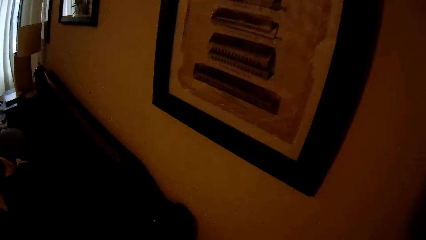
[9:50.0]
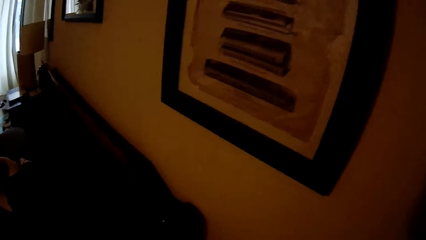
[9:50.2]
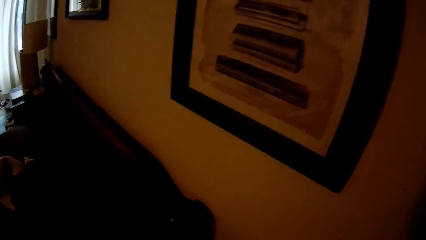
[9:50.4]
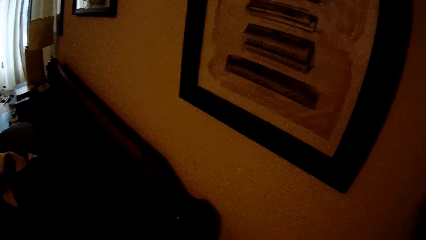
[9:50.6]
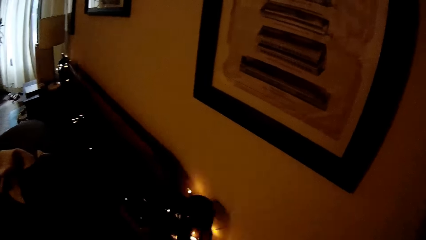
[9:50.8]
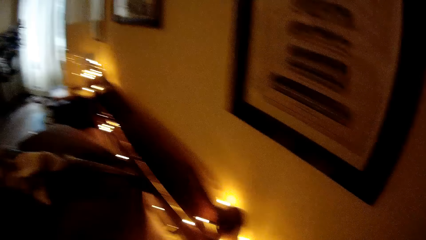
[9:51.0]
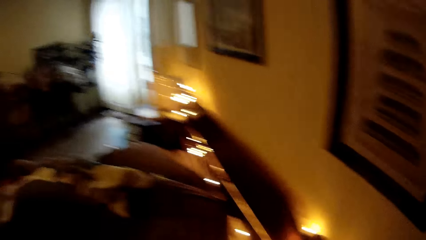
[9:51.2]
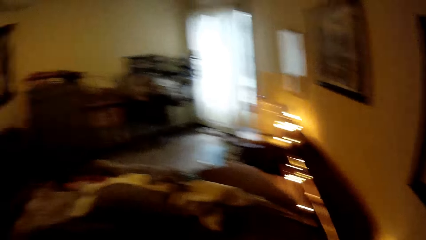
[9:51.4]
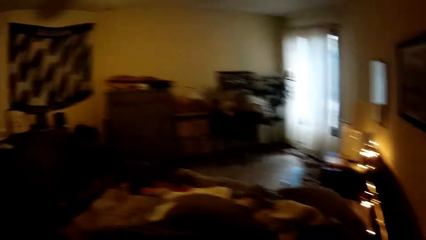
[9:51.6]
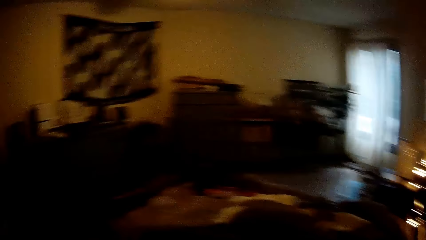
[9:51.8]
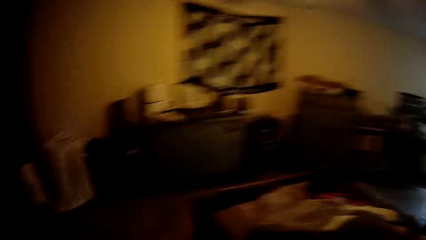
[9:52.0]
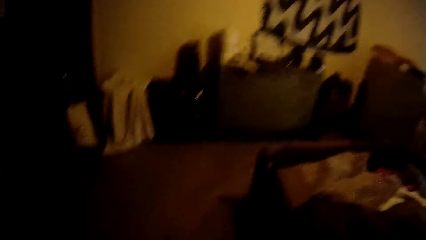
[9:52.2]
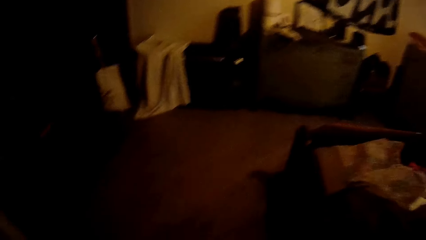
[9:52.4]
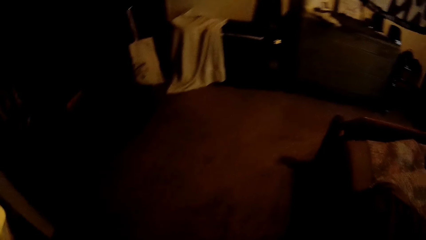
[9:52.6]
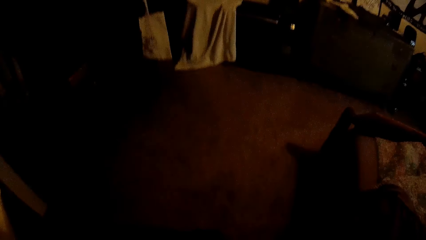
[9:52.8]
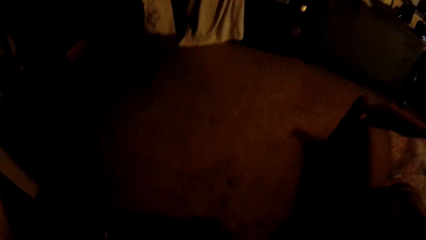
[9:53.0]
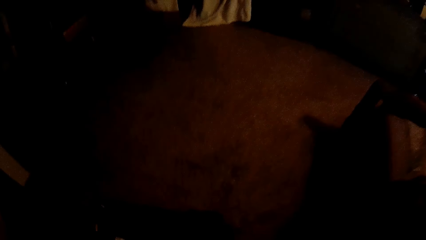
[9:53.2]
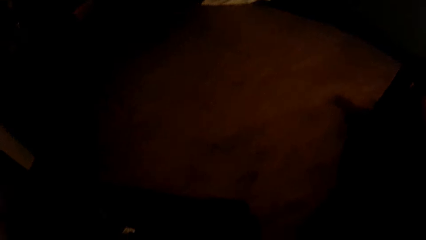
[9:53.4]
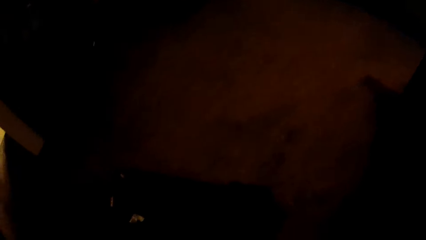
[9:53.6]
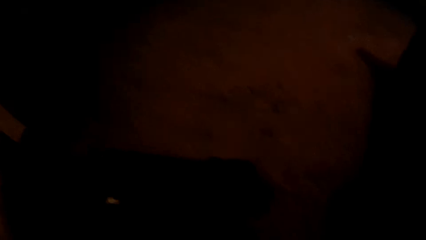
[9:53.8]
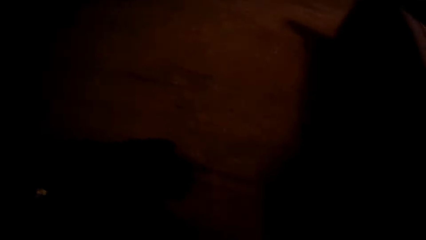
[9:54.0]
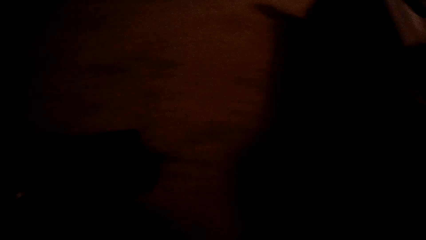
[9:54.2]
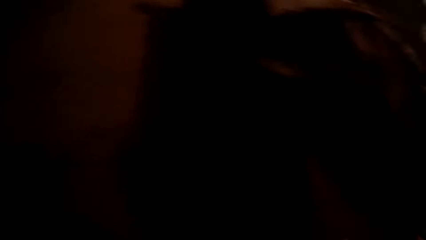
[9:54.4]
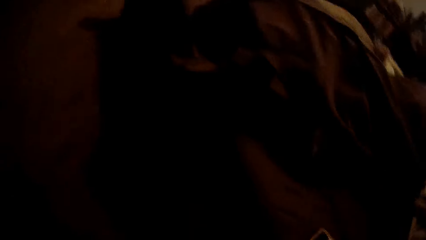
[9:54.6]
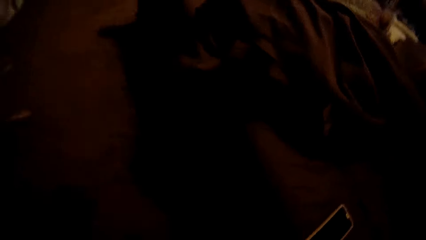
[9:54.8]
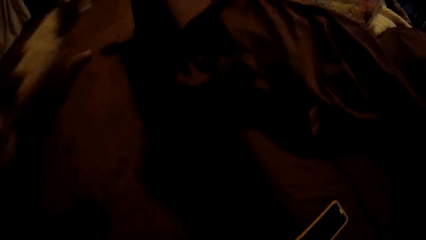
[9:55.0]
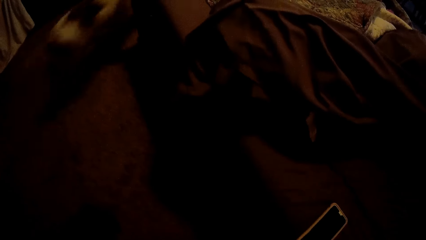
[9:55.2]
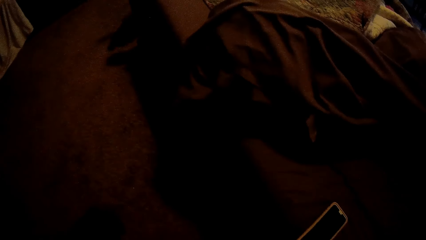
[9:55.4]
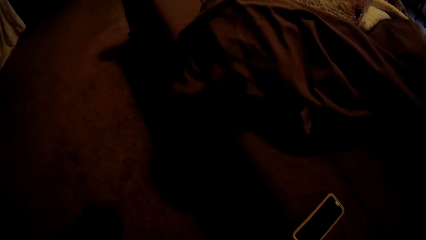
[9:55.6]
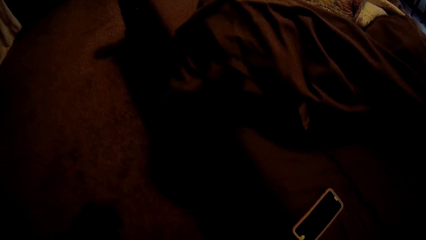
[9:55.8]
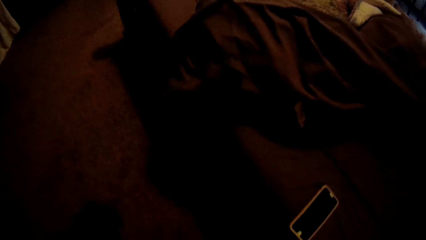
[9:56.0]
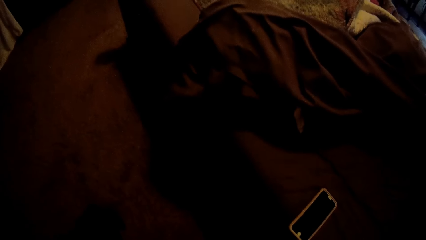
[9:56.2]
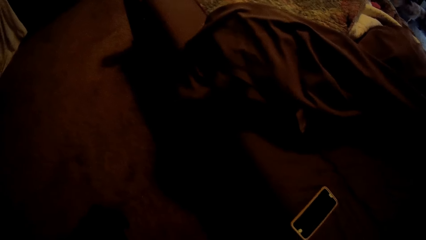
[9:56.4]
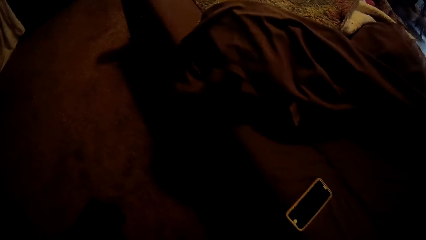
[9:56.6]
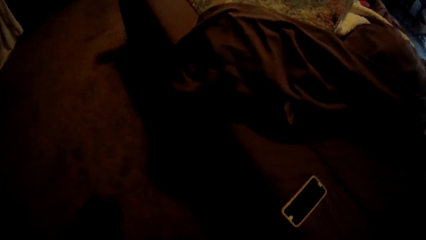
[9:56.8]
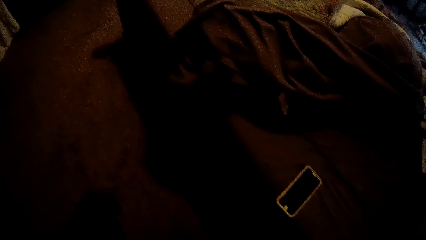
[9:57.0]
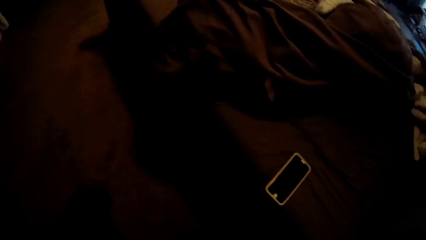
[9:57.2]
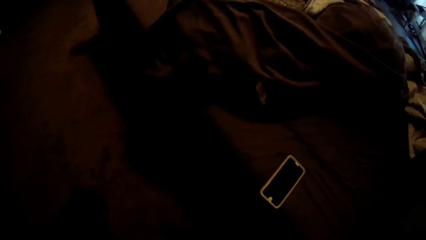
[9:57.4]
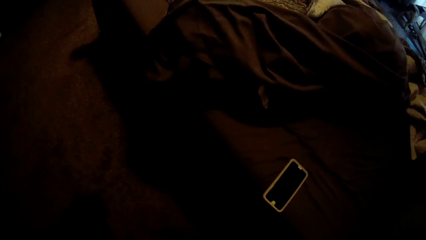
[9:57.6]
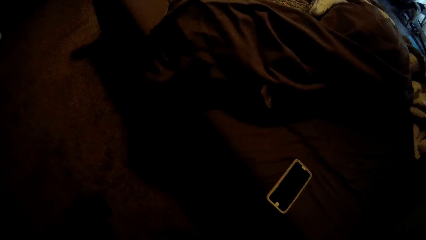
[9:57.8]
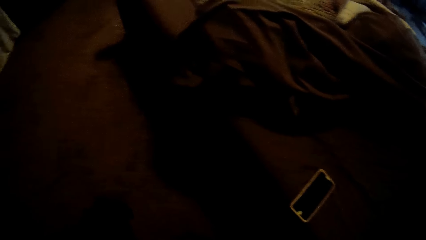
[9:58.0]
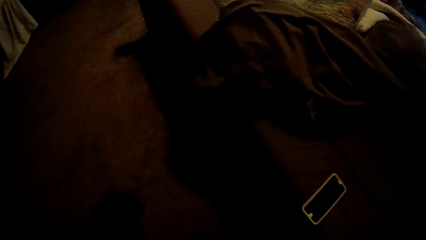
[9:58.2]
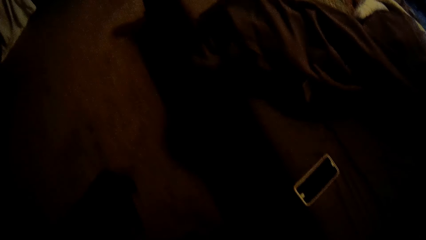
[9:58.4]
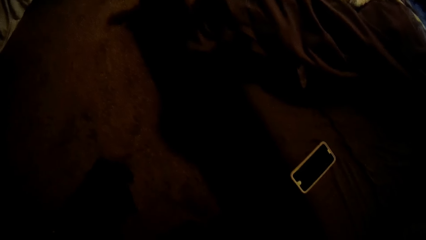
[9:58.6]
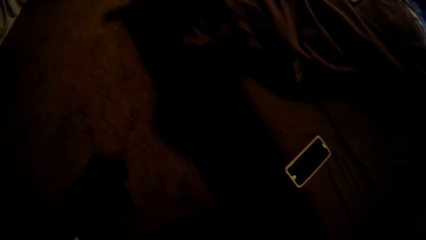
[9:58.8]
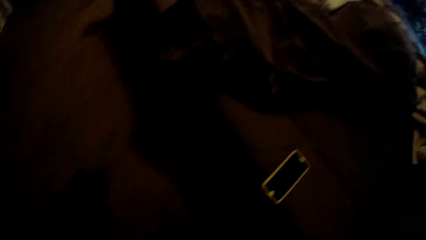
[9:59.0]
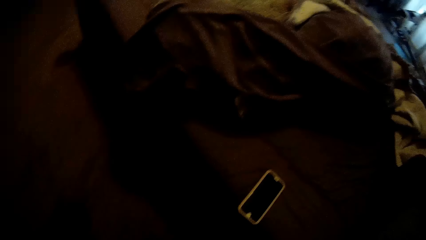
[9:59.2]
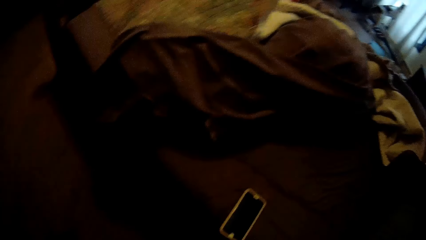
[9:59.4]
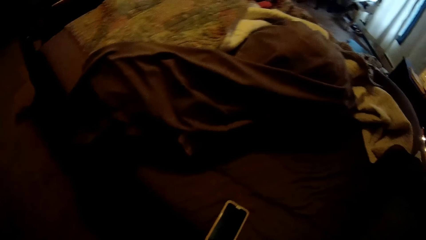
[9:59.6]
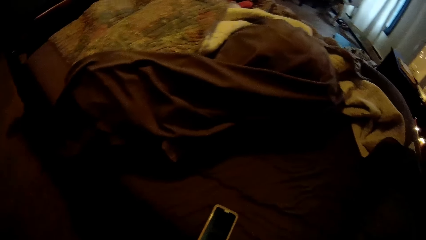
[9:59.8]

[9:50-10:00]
The camera wearer turns on a set of fairy lights with her right hand. She walks around the room. She places her phone on the bed. The dog walks past the camera wearer in the bedroom.

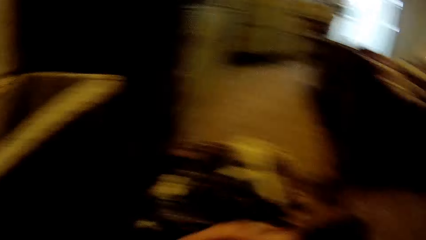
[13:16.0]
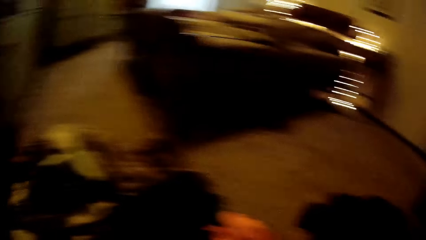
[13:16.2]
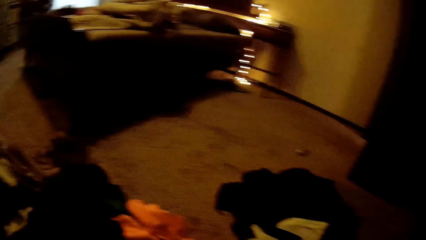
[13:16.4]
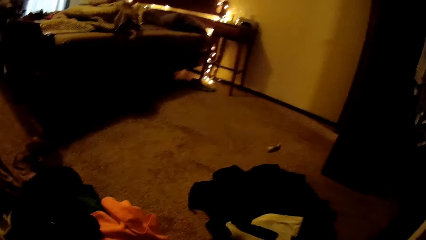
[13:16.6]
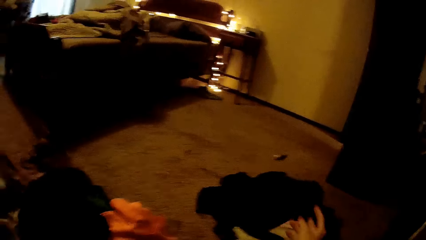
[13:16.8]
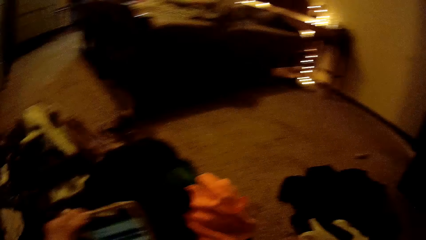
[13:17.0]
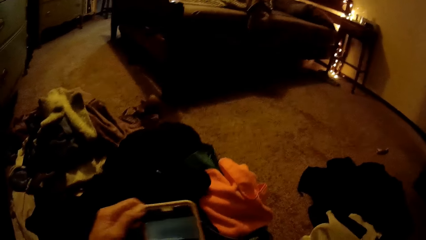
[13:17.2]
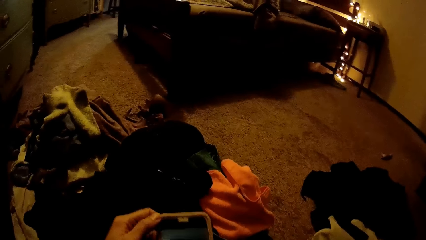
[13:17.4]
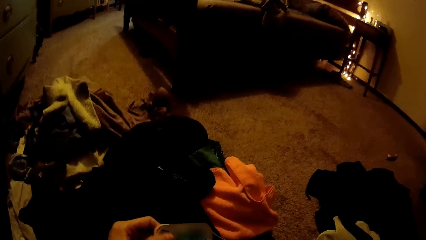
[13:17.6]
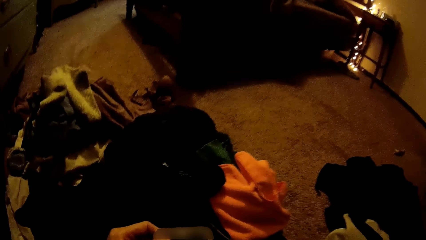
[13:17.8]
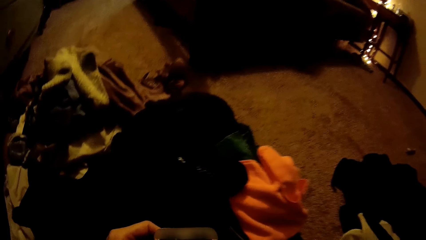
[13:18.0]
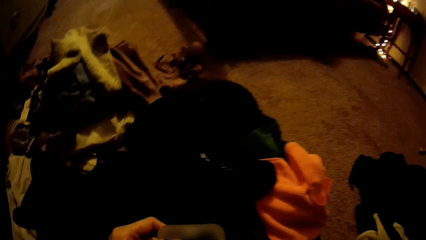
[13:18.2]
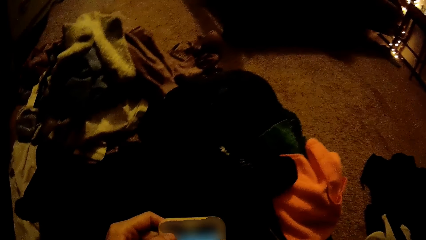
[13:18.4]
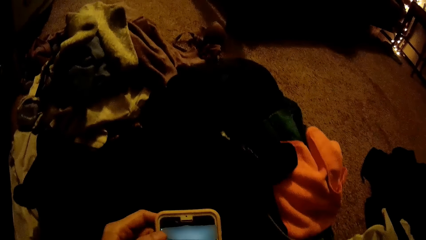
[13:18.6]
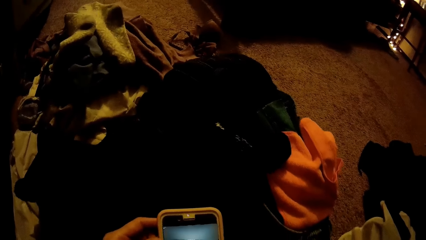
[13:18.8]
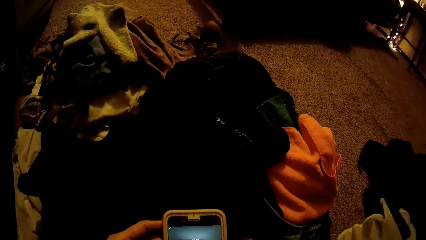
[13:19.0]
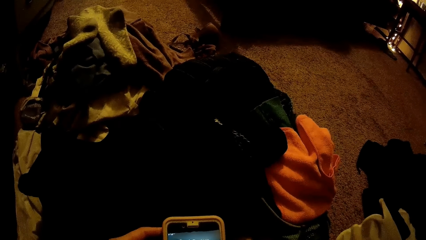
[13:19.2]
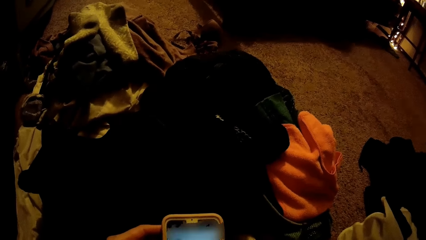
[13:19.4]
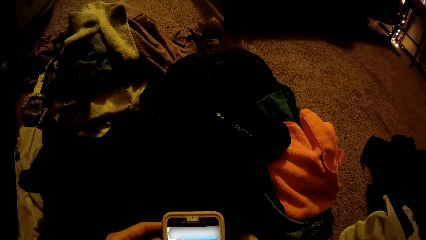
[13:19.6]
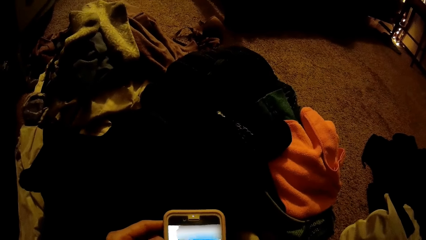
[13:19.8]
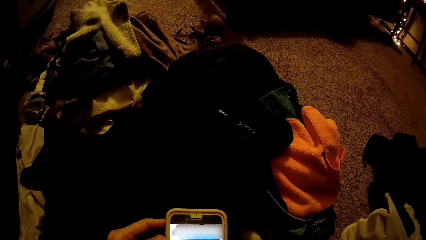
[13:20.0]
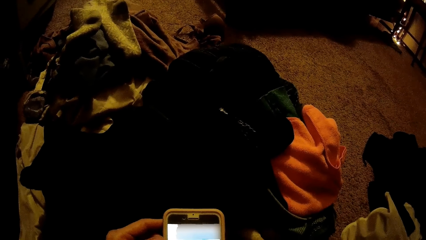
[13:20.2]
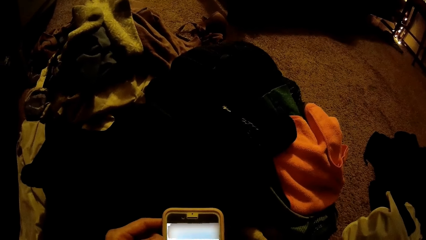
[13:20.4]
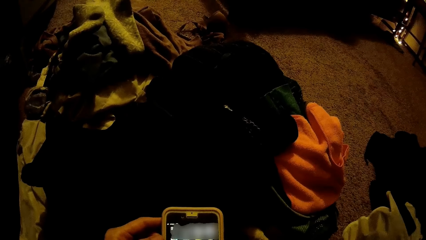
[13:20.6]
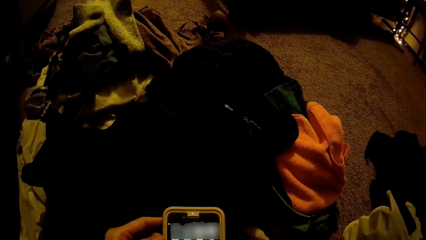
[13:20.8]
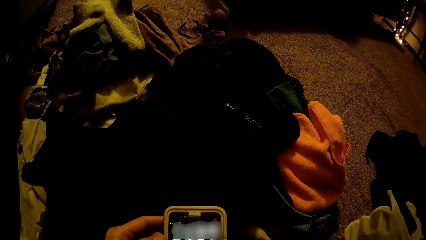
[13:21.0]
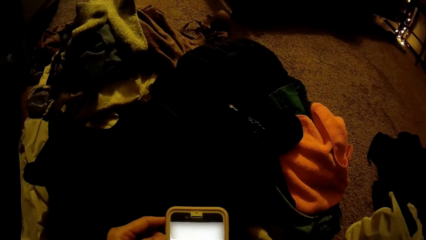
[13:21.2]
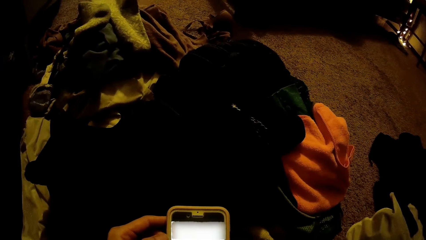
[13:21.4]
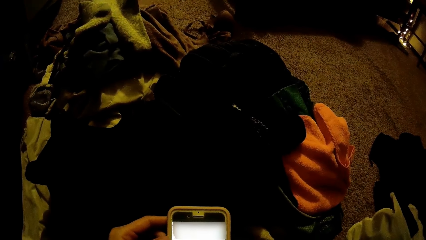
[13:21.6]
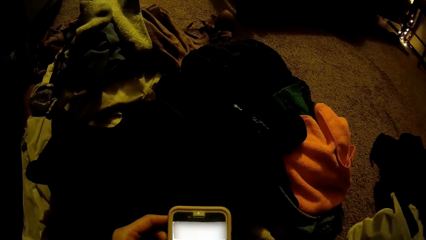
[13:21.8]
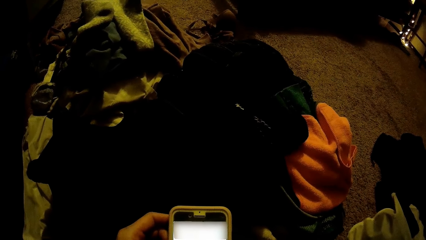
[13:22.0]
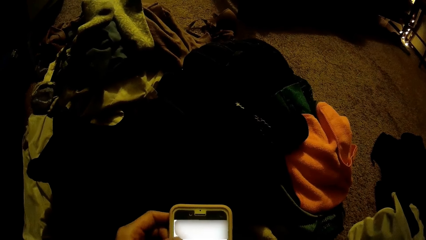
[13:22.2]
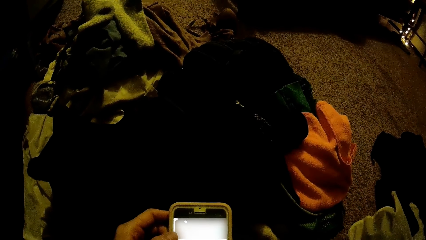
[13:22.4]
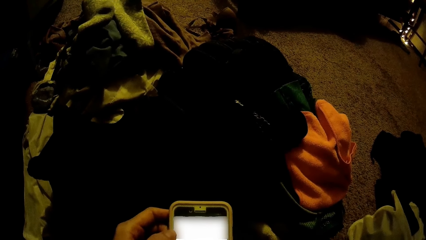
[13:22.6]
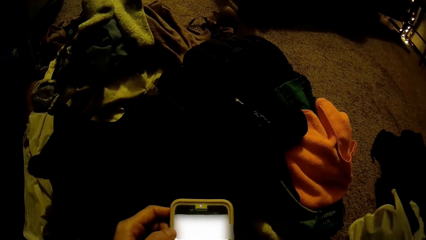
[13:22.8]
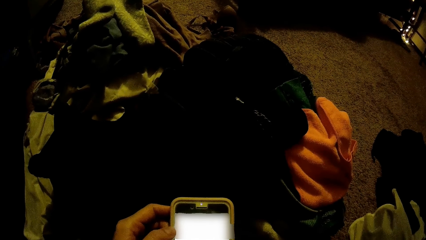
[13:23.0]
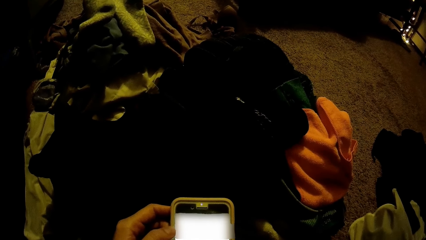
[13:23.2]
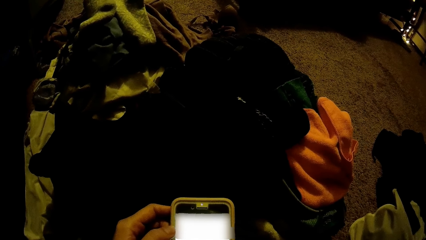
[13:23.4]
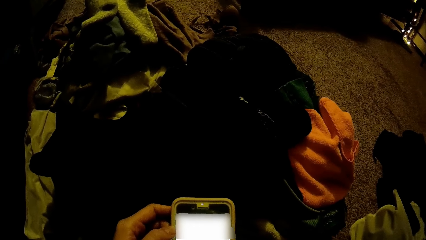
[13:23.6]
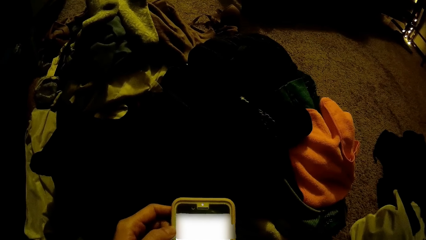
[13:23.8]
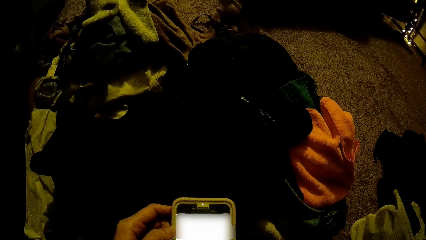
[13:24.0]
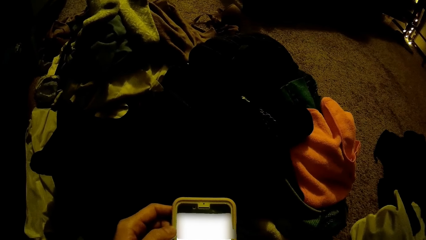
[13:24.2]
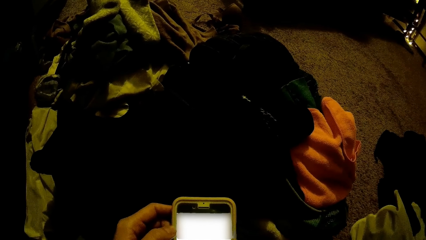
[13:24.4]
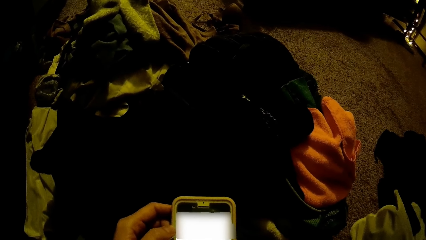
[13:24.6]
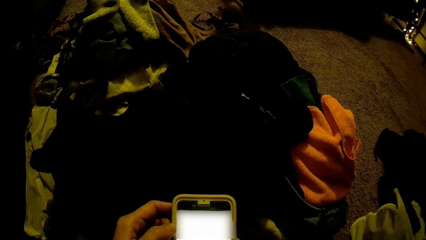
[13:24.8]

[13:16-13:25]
The camera wearer operates a phone with both hands.
